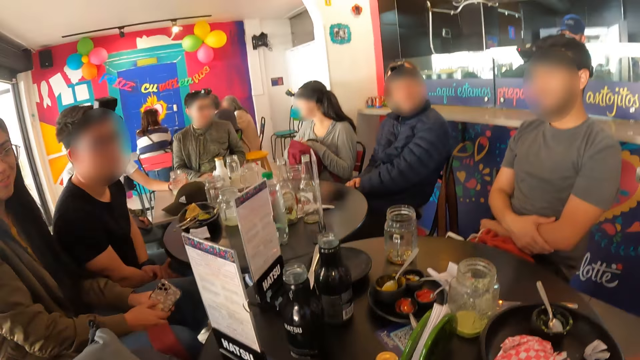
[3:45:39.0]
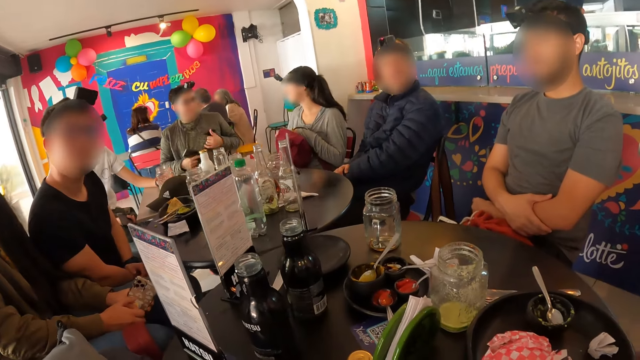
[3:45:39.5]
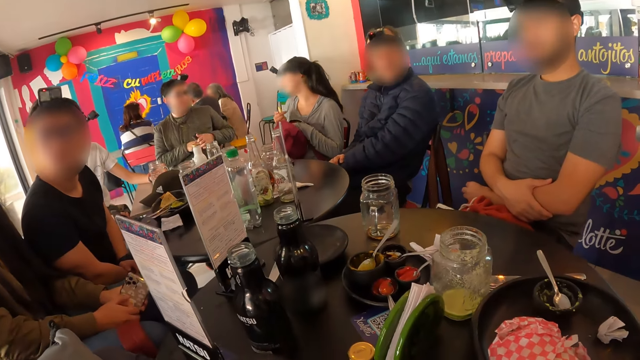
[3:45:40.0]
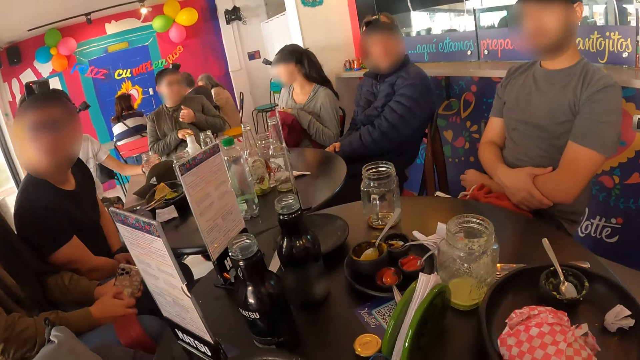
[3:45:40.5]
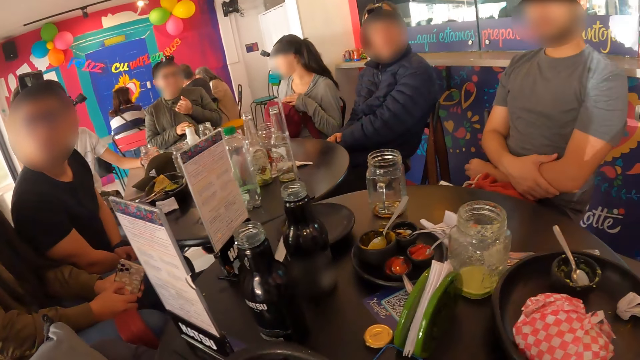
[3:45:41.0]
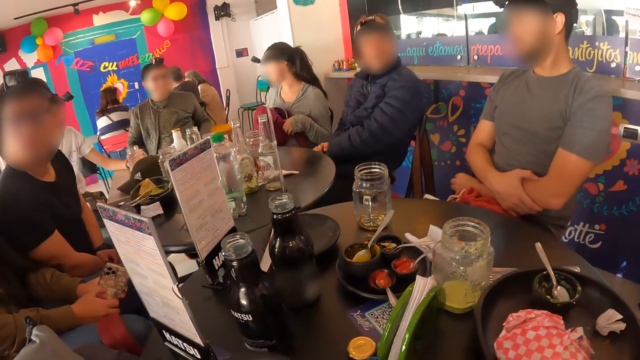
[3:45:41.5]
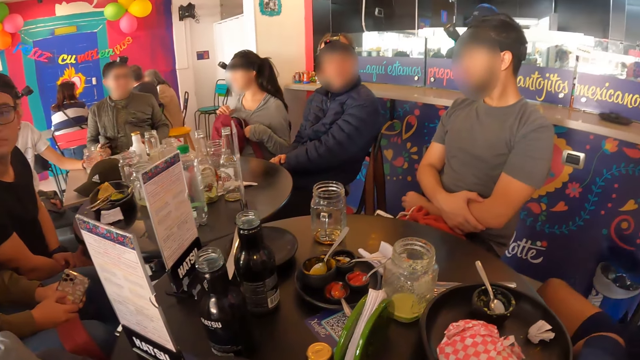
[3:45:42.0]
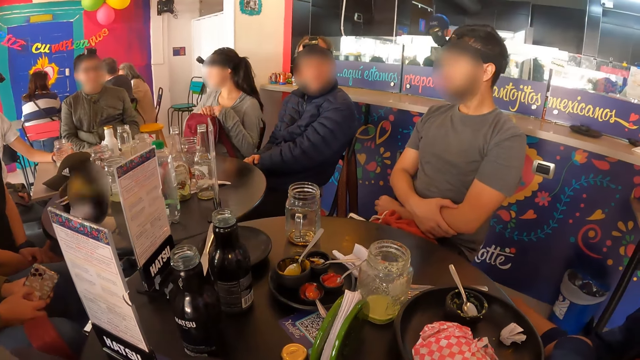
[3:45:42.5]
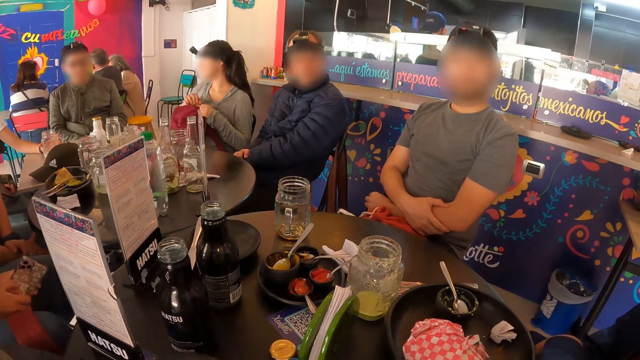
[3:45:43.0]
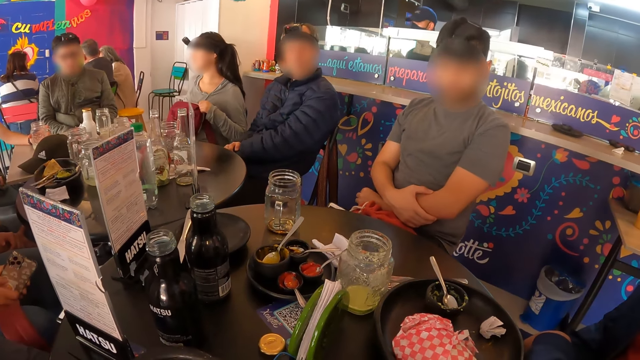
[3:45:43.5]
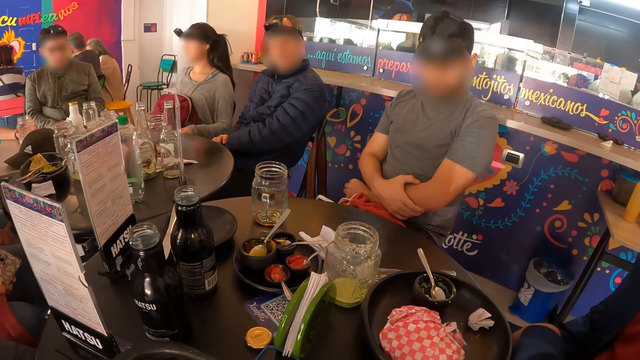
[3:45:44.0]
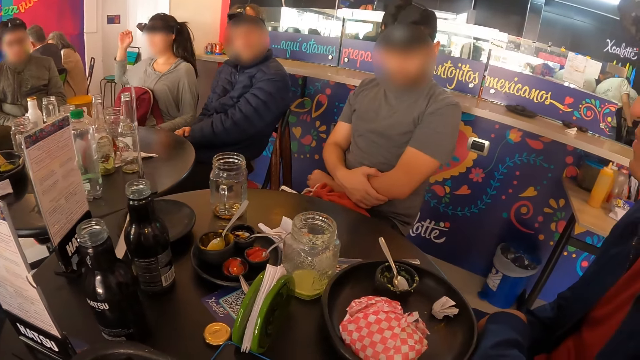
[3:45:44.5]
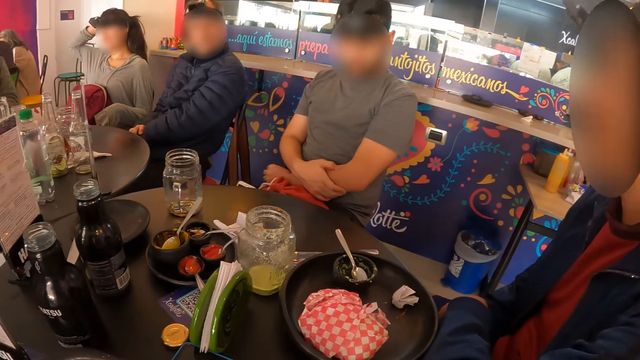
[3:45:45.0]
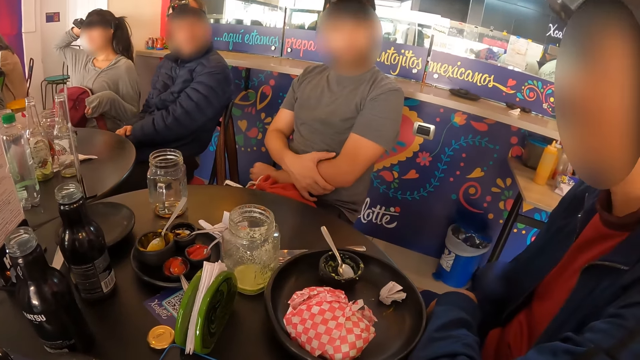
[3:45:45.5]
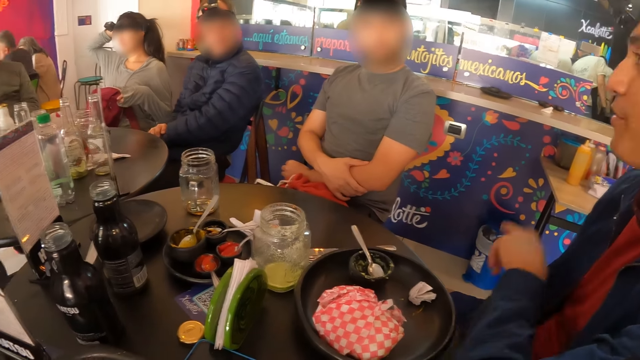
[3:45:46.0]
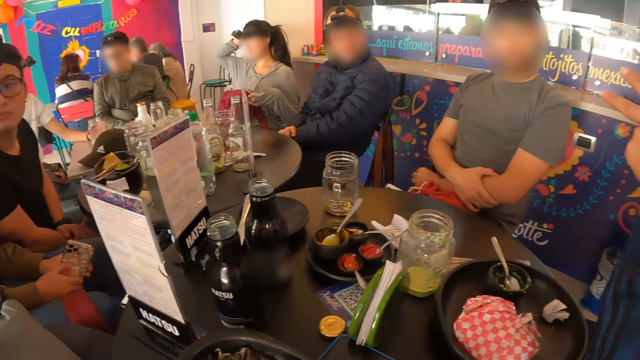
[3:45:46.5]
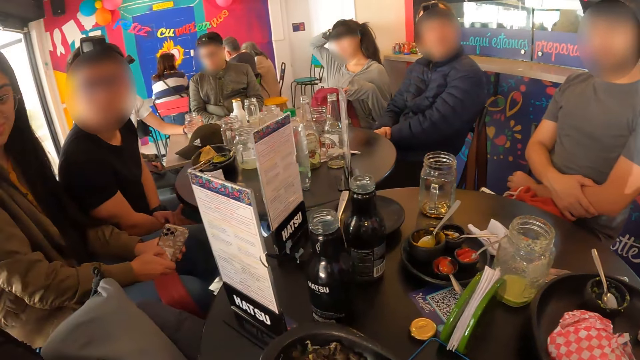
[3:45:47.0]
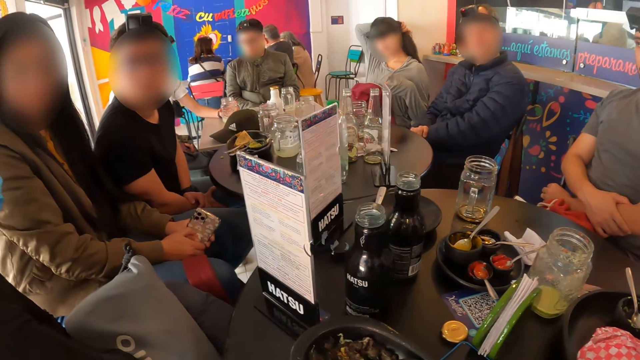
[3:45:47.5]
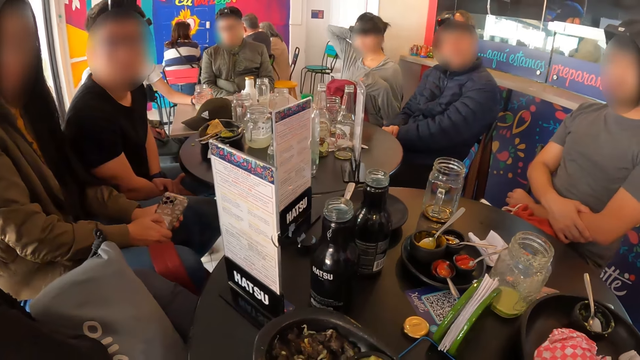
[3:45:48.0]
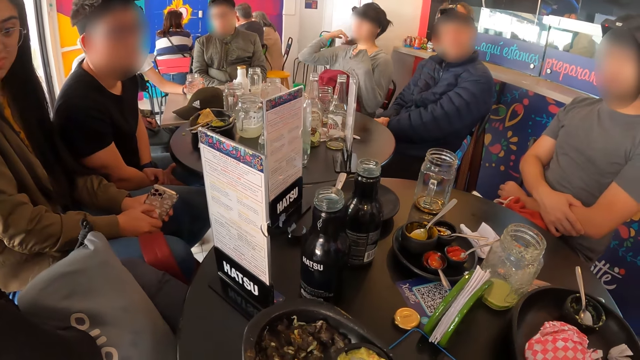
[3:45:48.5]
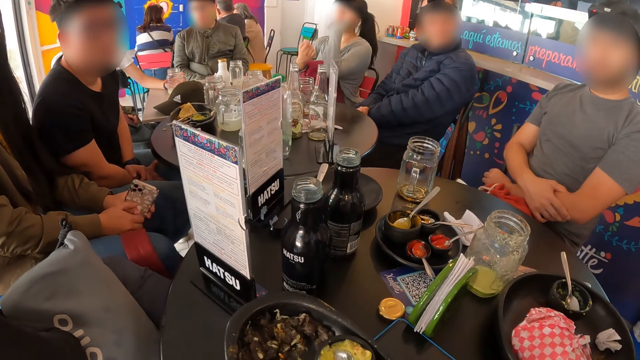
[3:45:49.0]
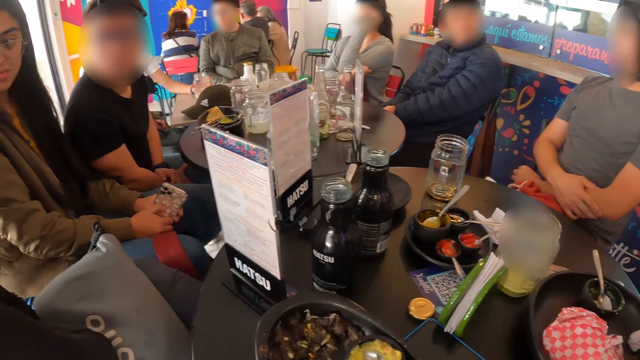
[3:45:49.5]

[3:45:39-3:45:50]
The man rubs his left arm with his right thumb. Another man gestures with his left hand.

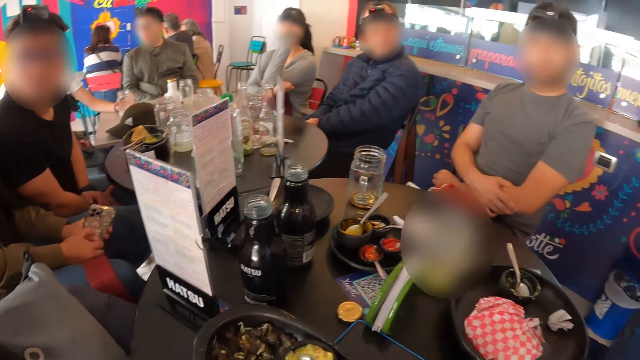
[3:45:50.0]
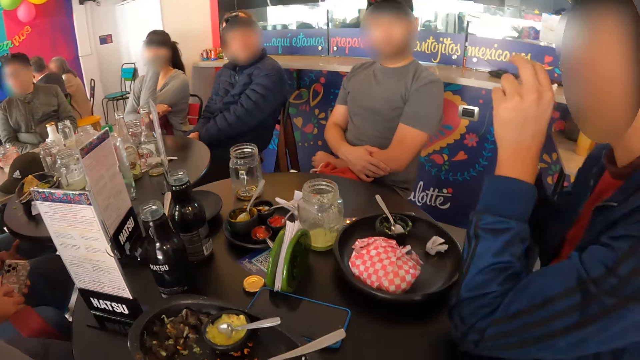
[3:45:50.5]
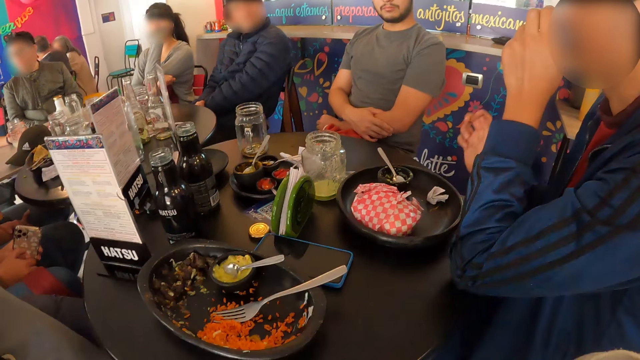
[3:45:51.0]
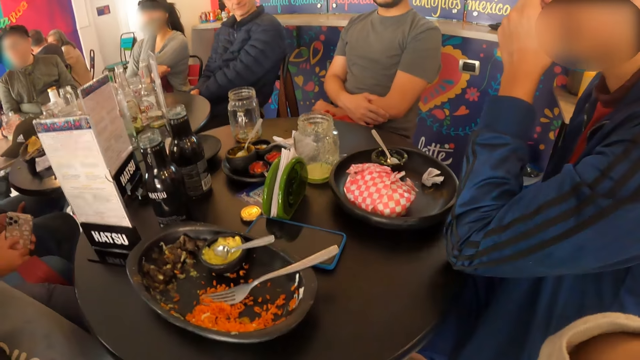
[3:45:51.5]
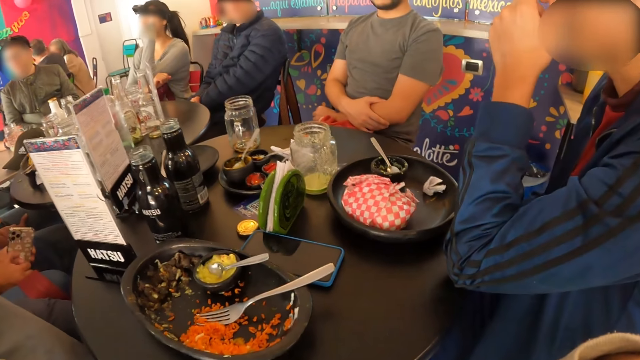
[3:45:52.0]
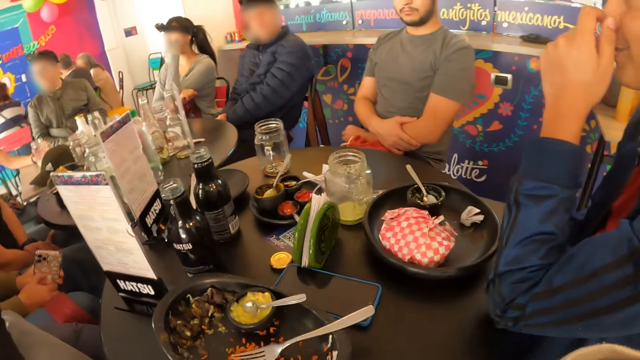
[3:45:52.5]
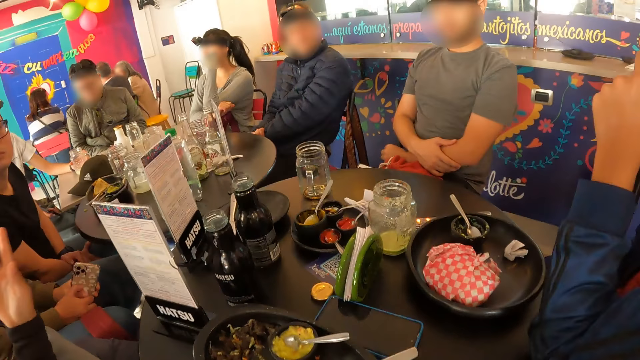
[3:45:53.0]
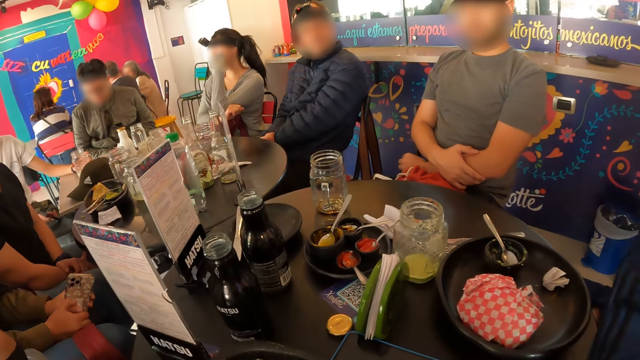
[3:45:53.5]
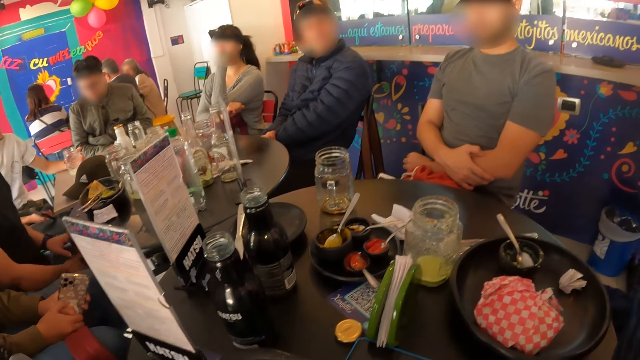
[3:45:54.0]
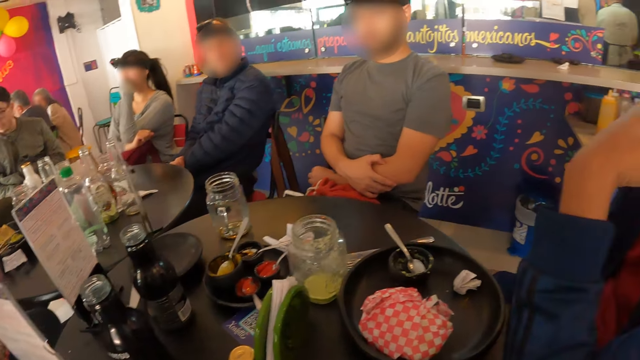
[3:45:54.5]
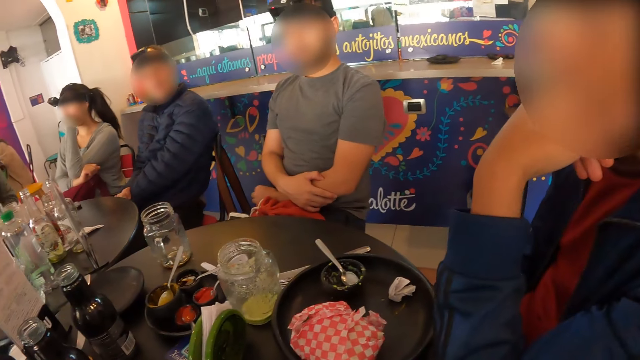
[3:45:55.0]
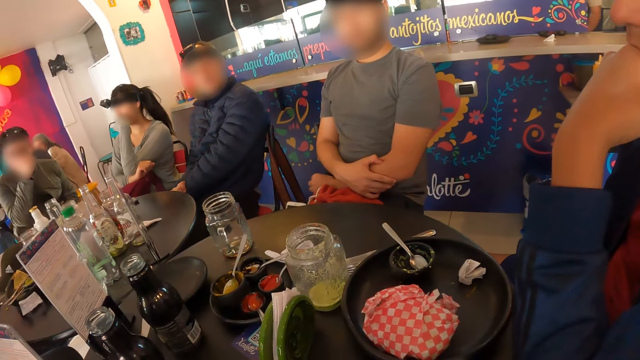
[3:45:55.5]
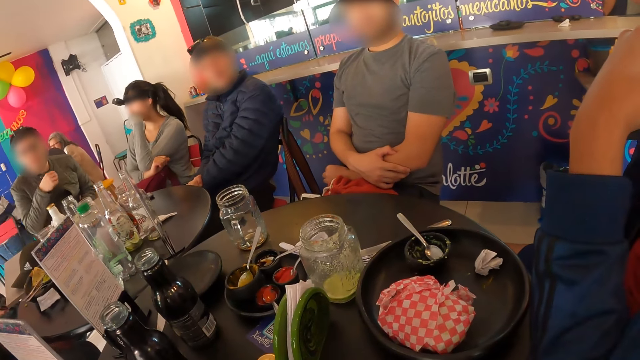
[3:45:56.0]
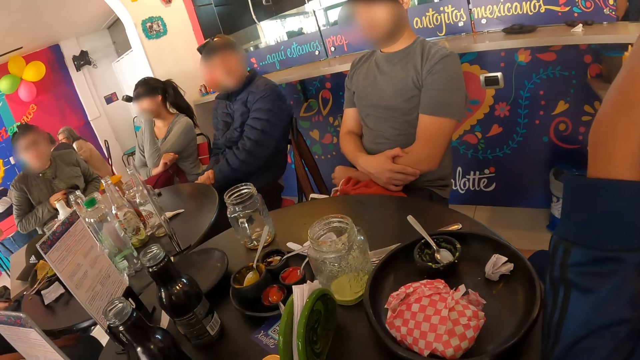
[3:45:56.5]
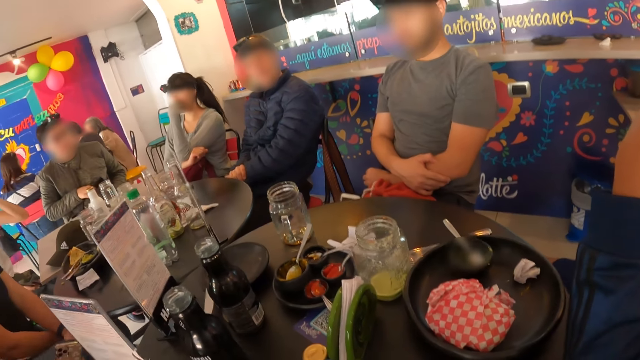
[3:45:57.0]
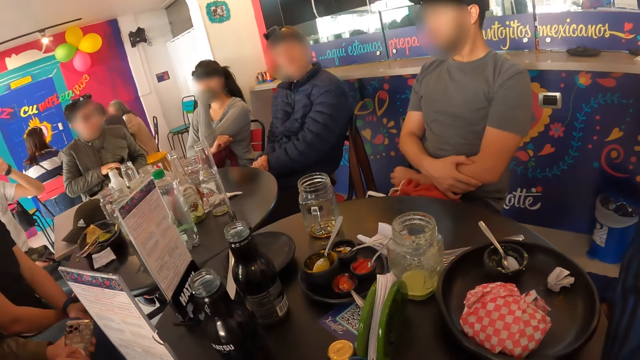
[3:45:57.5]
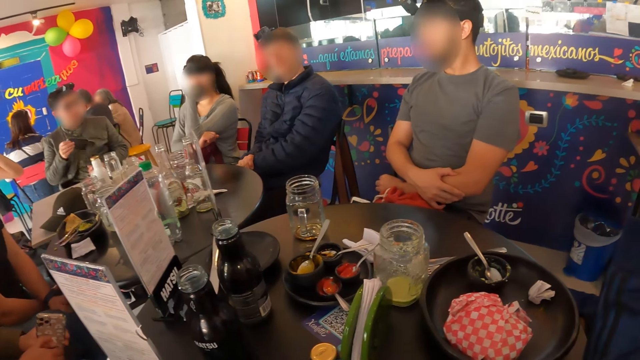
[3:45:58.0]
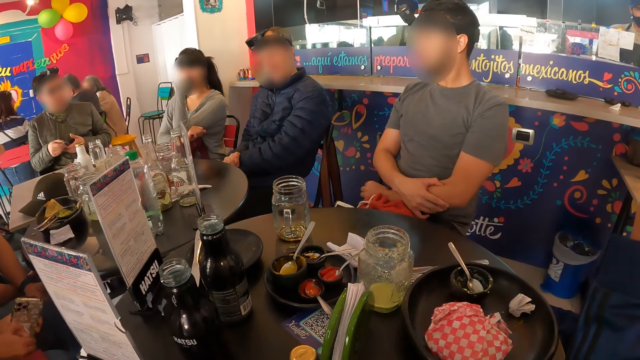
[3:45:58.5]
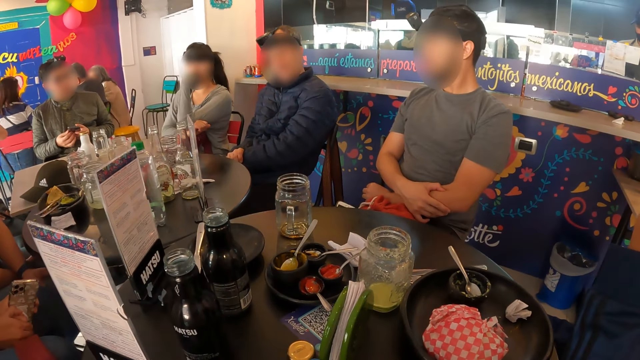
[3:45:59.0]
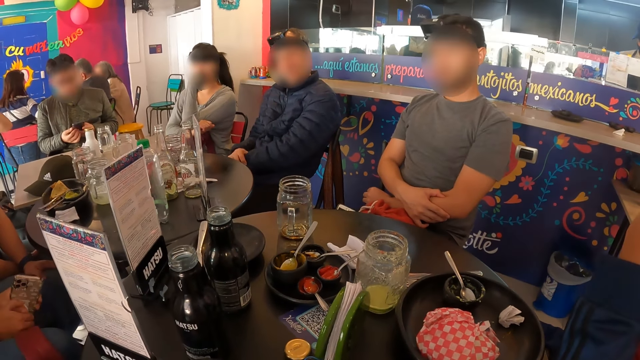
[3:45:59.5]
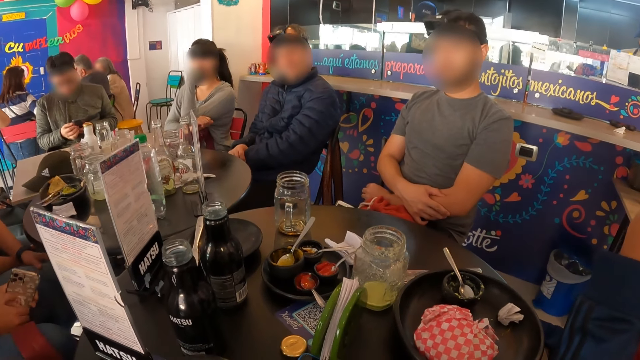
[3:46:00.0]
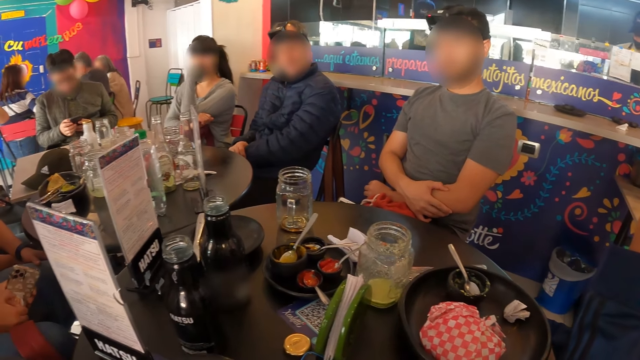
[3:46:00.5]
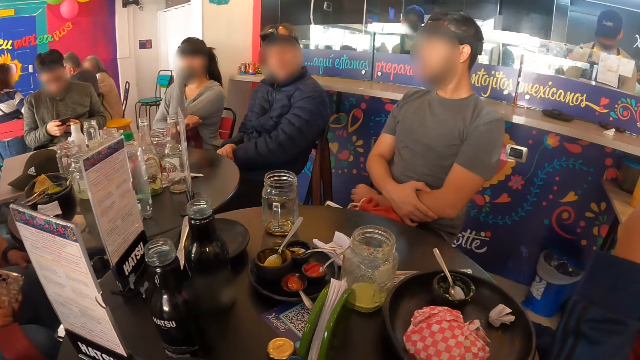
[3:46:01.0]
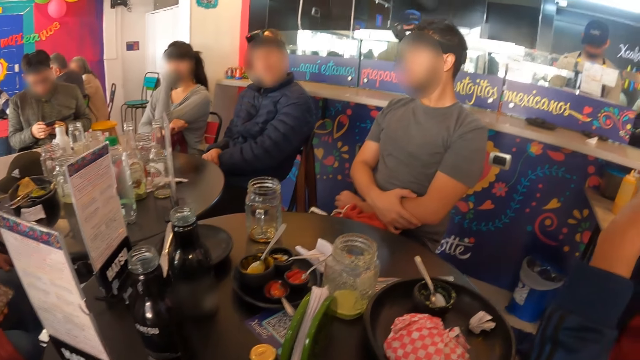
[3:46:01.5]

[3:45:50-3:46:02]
The woman gestures with her right hand.
